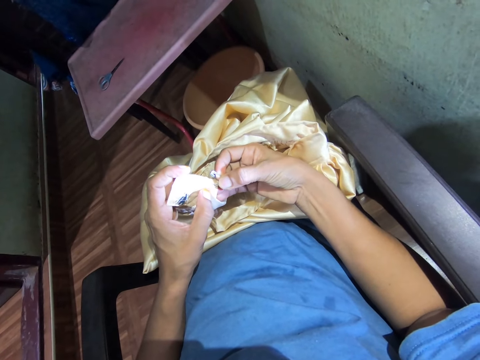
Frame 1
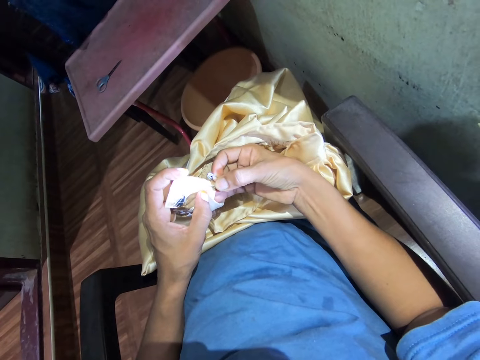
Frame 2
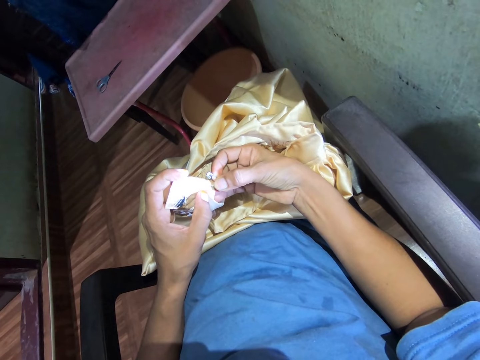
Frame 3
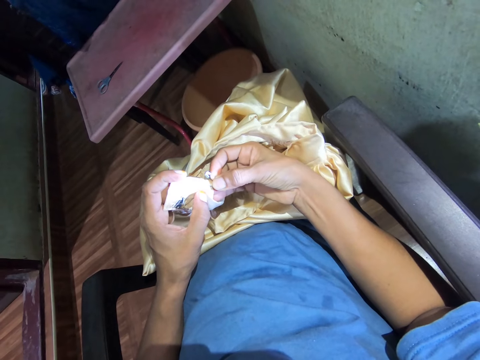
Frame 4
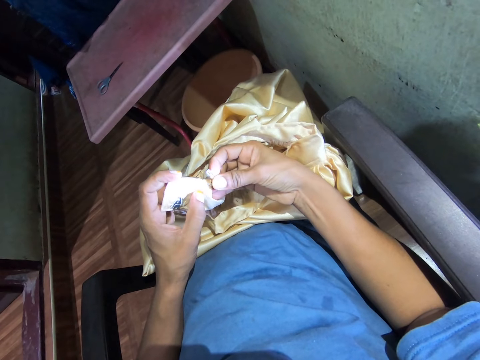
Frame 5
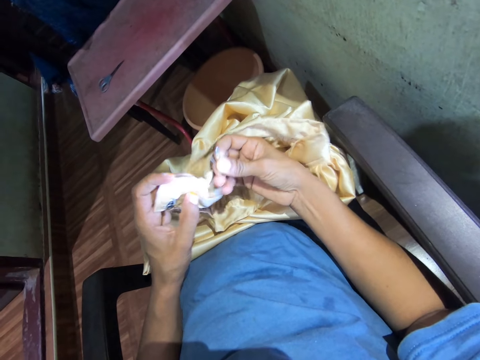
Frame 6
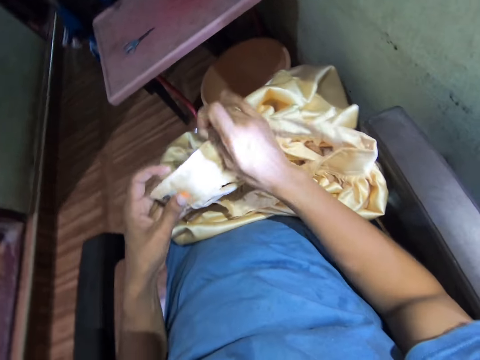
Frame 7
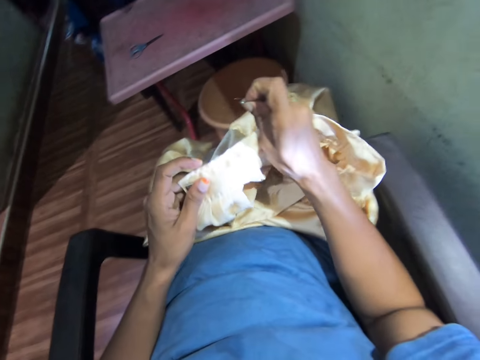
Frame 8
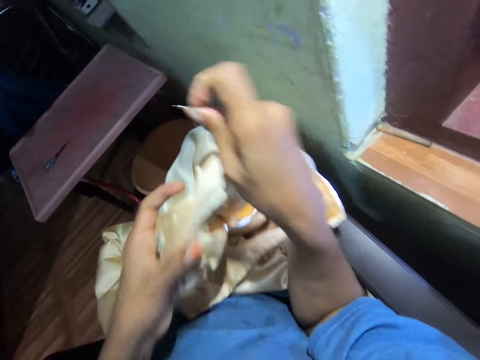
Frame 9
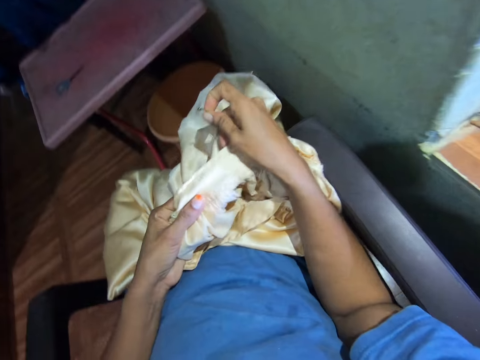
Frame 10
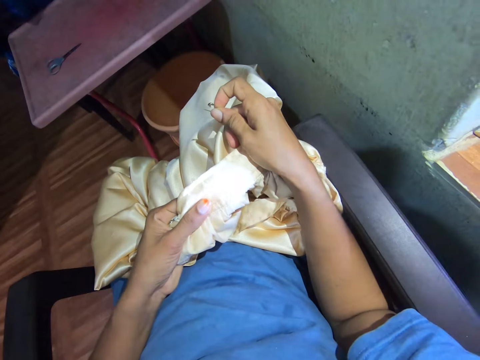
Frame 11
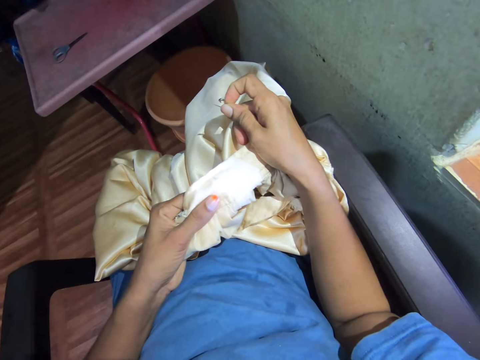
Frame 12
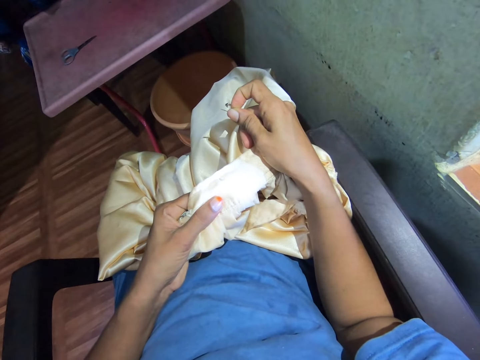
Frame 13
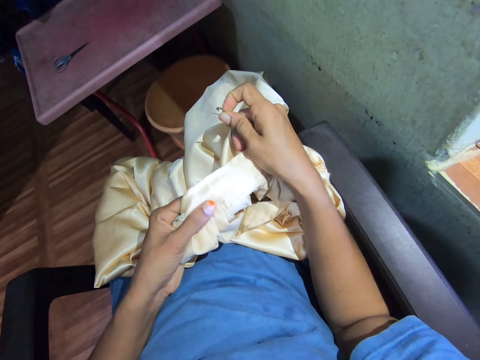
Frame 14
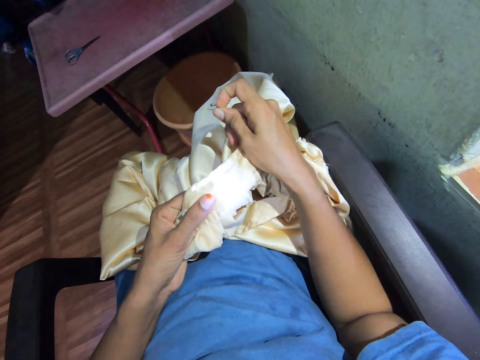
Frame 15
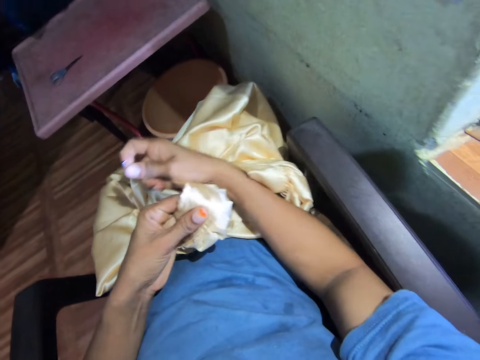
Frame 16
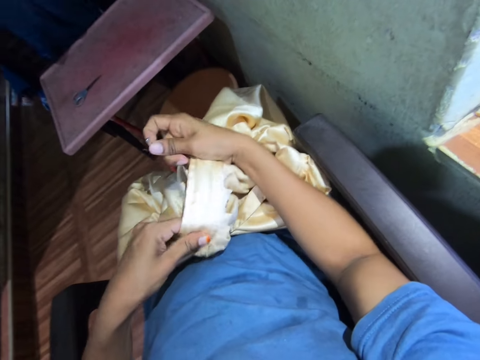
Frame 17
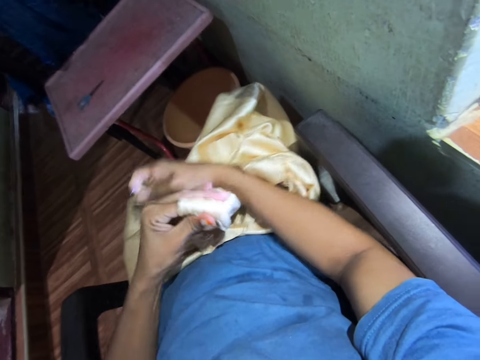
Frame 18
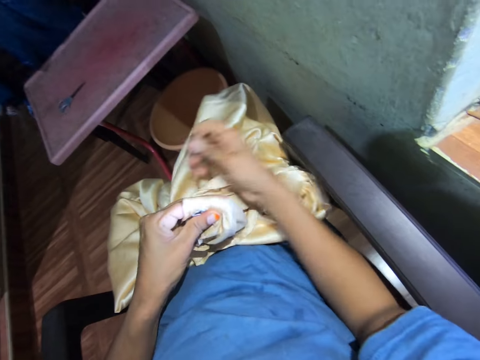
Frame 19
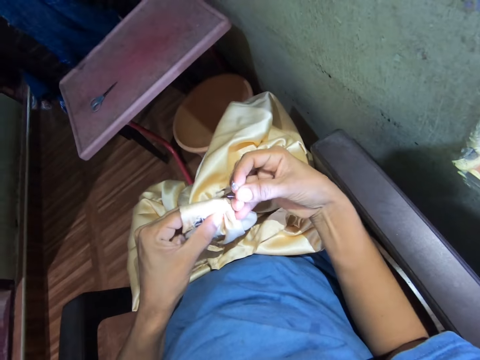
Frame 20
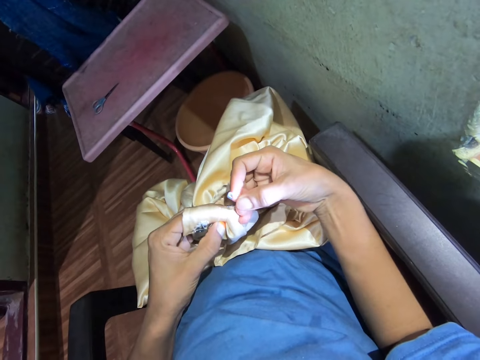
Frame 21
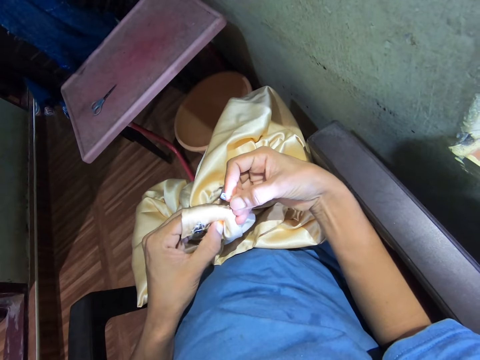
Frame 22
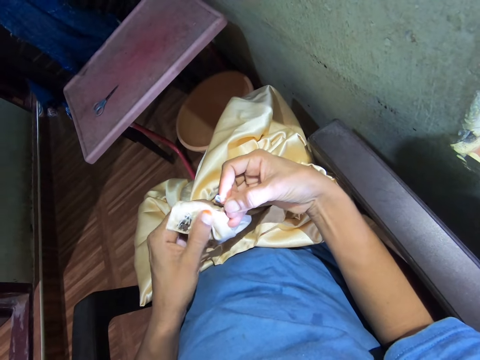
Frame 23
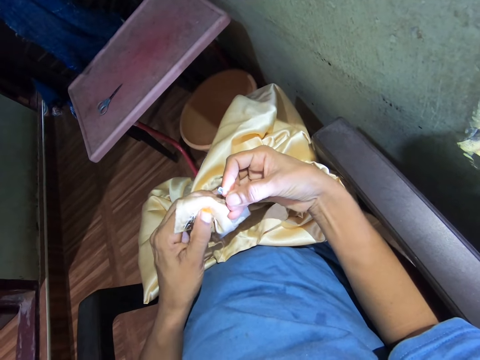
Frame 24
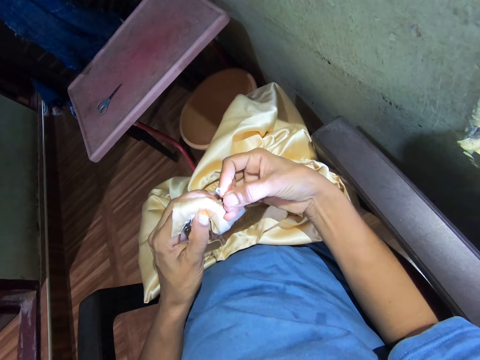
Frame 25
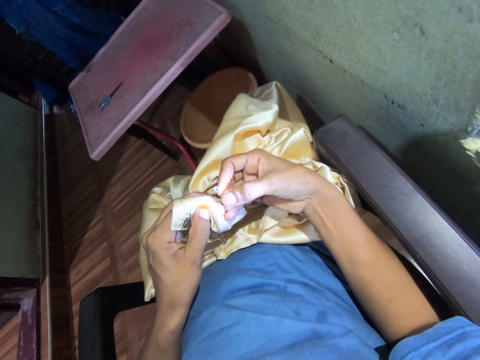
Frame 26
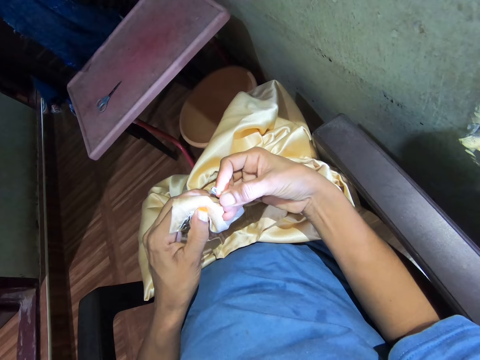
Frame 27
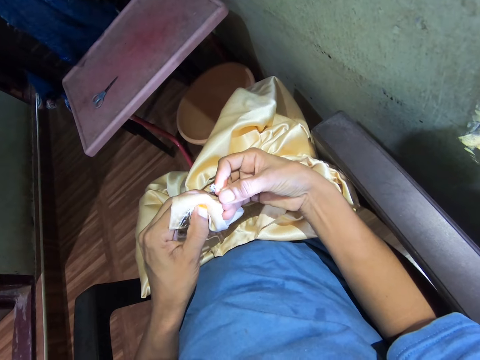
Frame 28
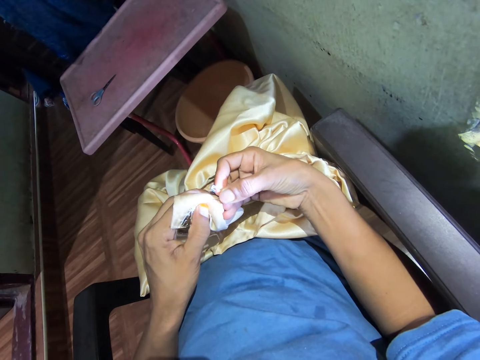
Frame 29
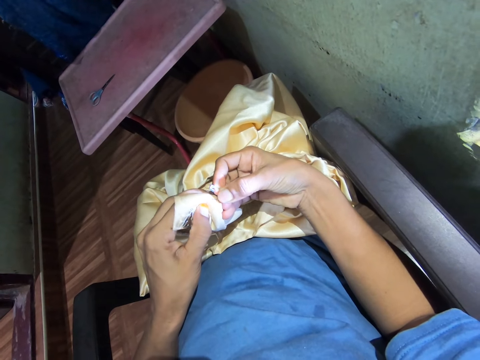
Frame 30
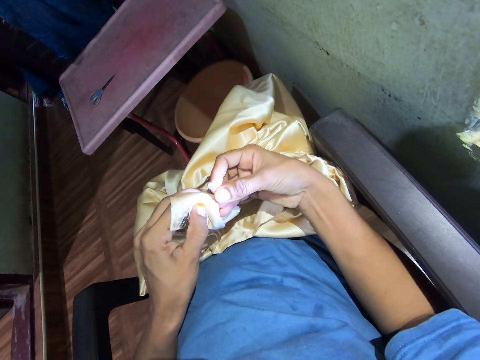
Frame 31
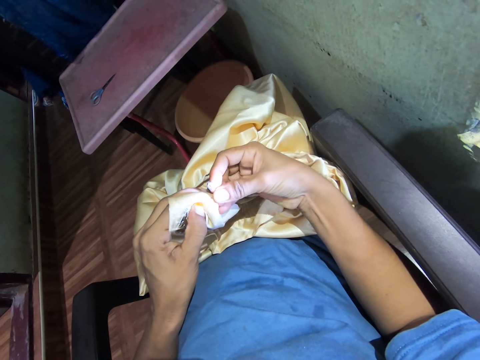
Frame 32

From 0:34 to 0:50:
The camera wearer removes the pin from the cloth. They pull the cloth. They move the cloth with the hands. They hold the cloth with both hands. They look at the cloth. They pull the cloth. They fold the cloth around a finger with the hands. They hold a pin. They push the safety pin in the cloth.

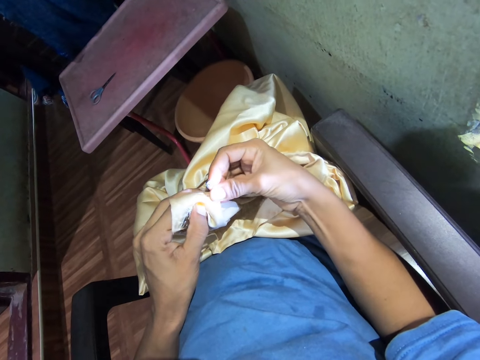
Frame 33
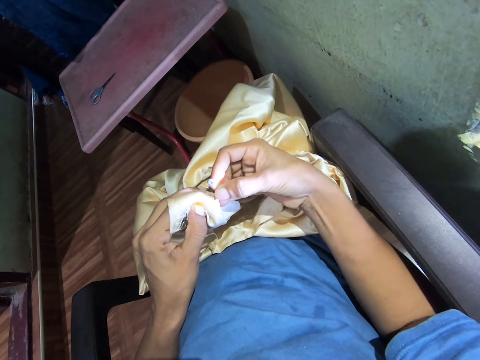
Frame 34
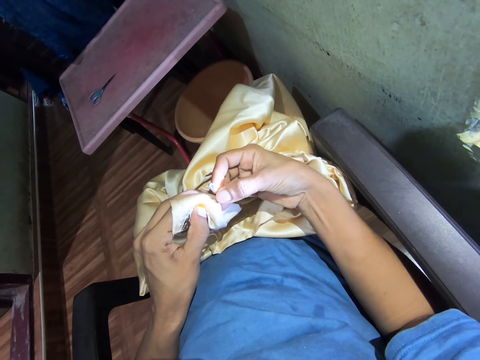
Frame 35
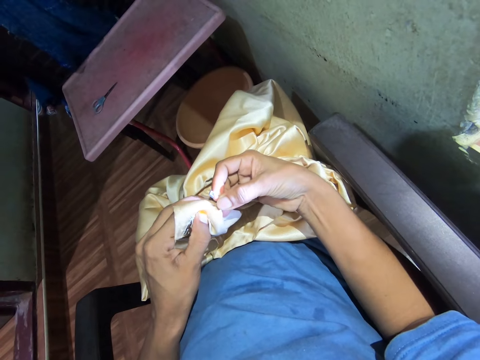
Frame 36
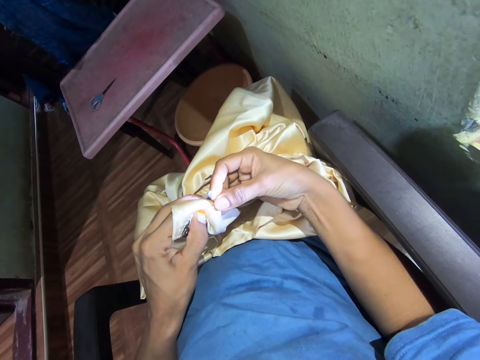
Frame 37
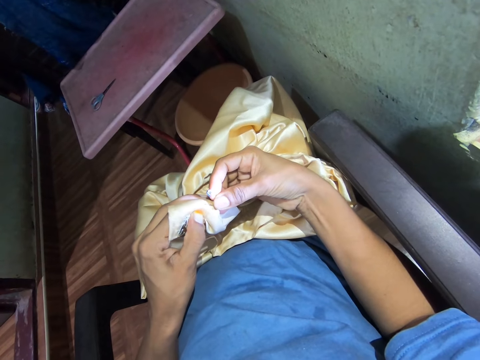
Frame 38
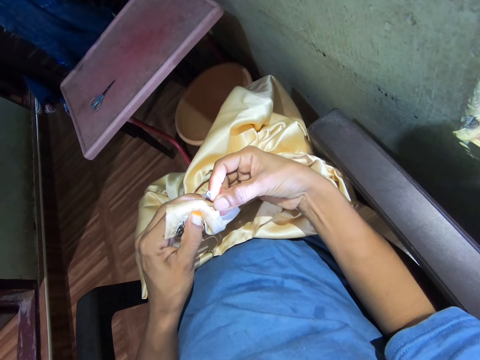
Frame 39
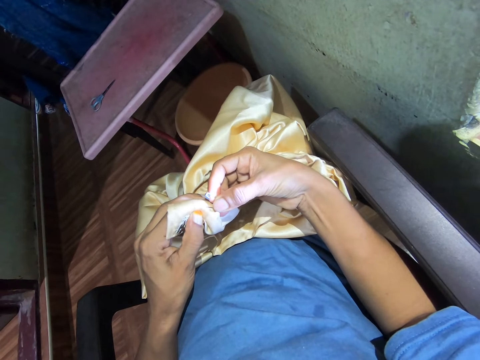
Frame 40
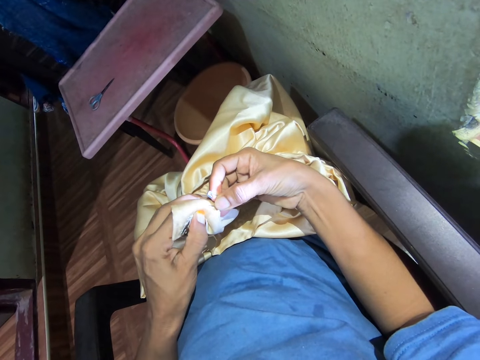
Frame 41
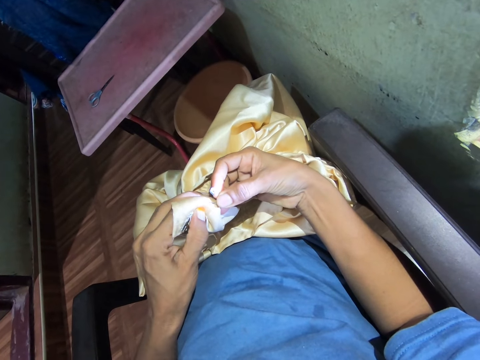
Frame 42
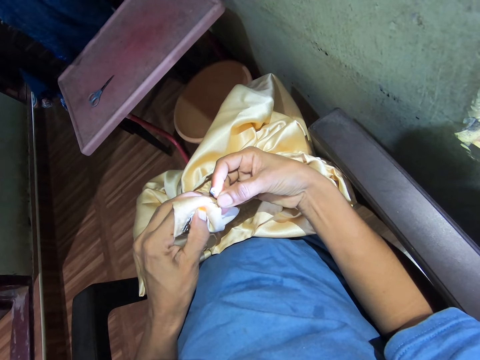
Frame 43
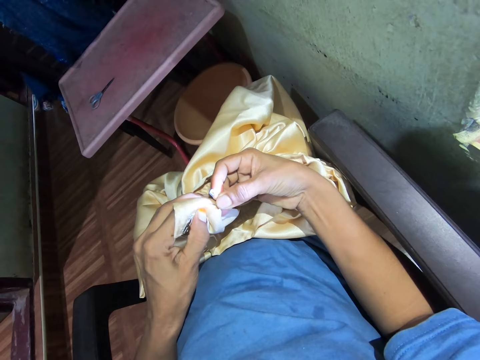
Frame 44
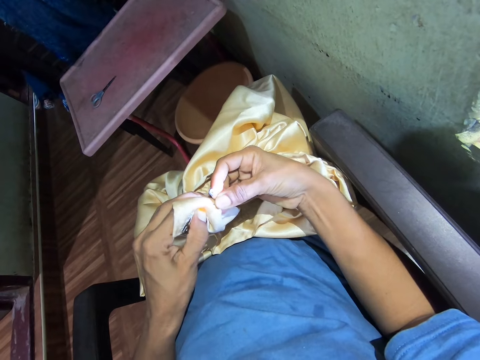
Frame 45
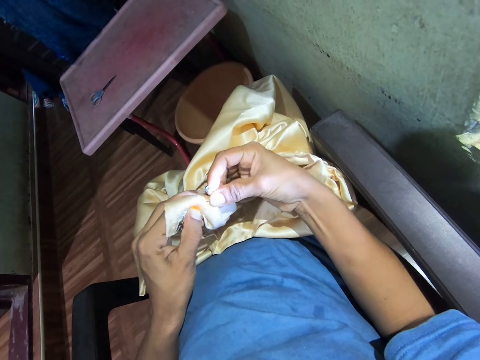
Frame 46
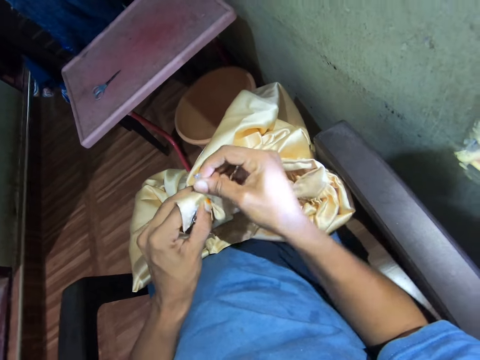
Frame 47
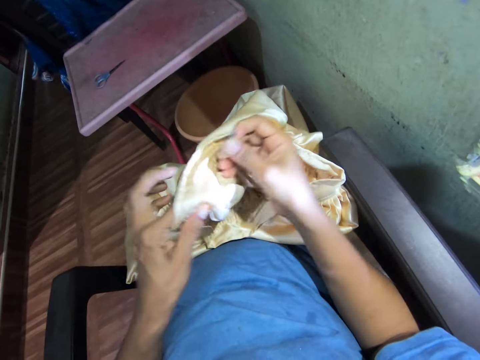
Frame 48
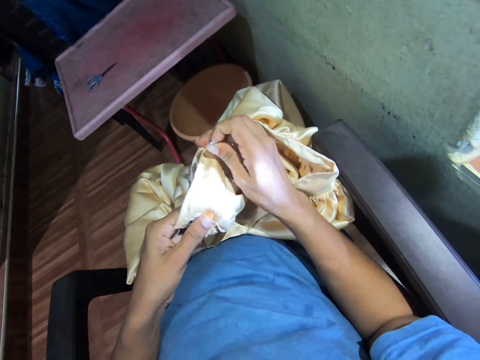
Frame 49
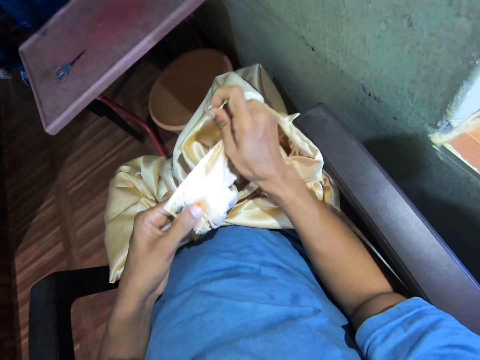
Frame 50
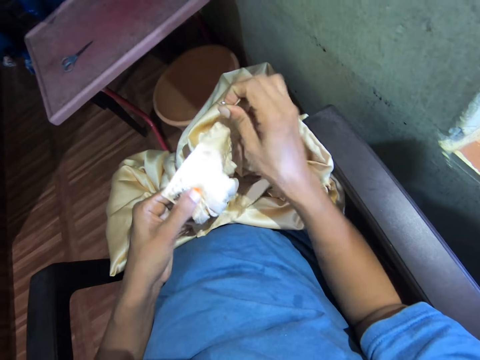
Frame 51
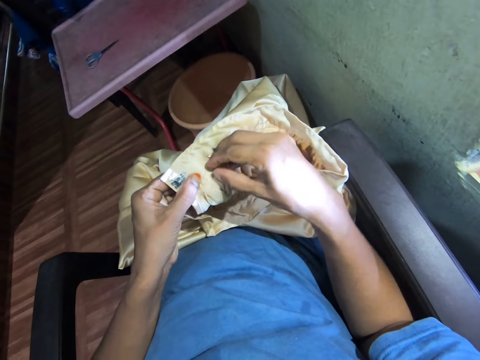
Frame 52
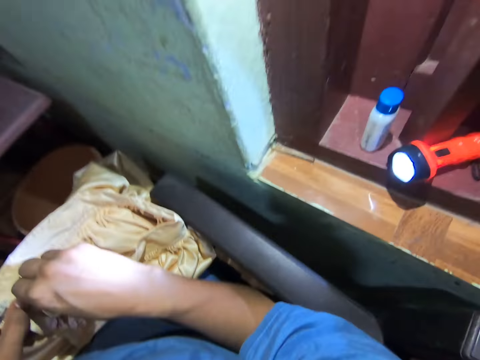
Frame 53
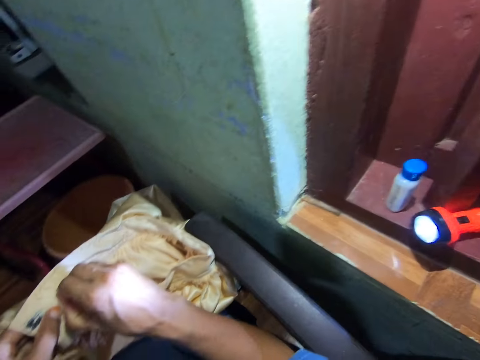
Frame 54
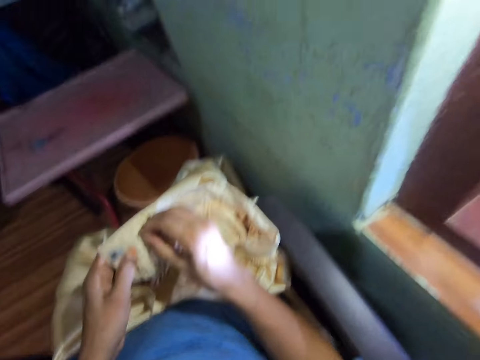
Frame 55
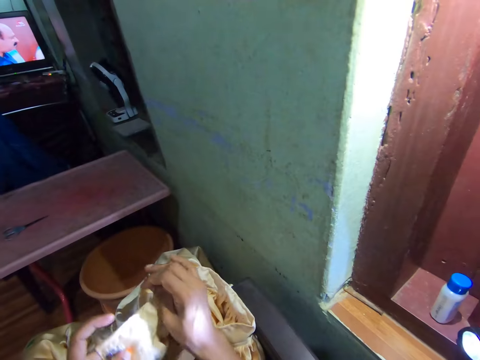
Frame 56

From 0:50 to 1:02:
The camera wearer pulls the safety pin with the right hand. They stretch the cloth with the hands. They touch the cloth. They pull the thread with the right hand. They look at a torch on a table.
